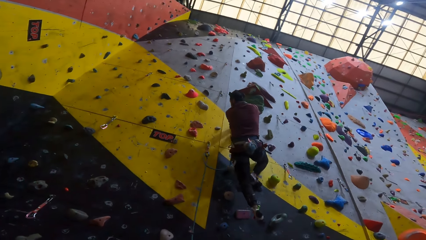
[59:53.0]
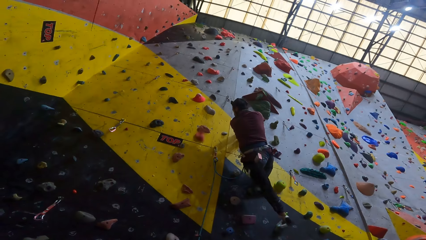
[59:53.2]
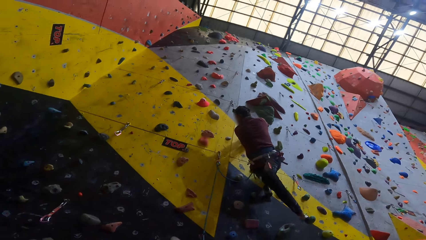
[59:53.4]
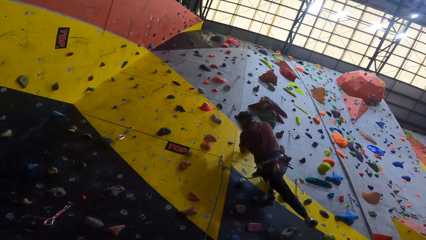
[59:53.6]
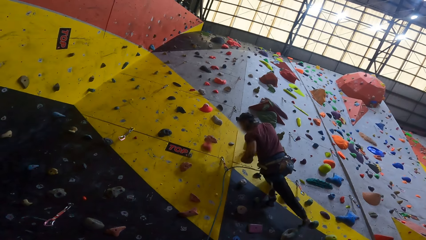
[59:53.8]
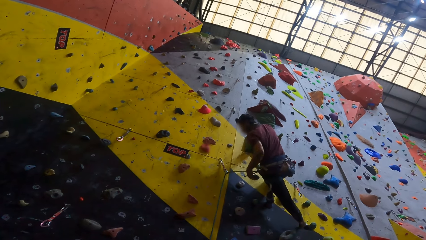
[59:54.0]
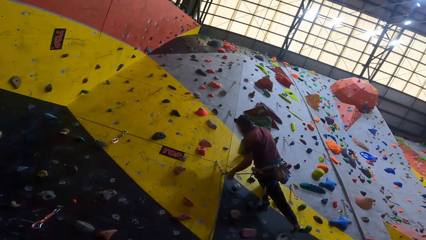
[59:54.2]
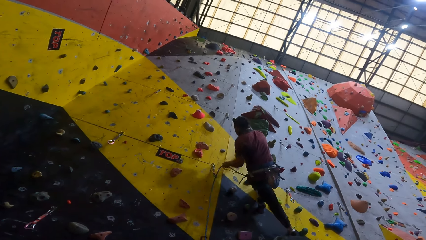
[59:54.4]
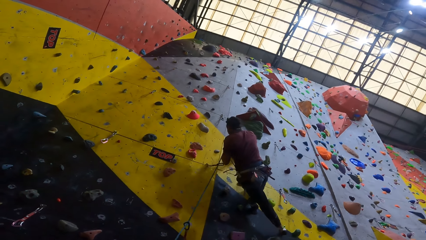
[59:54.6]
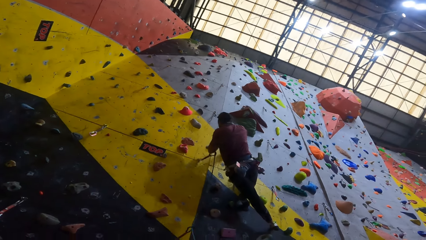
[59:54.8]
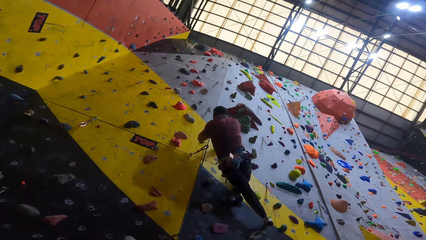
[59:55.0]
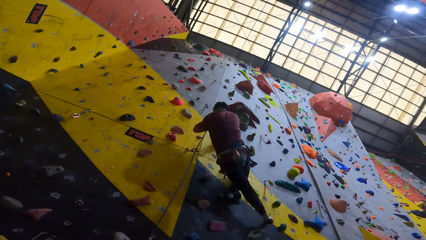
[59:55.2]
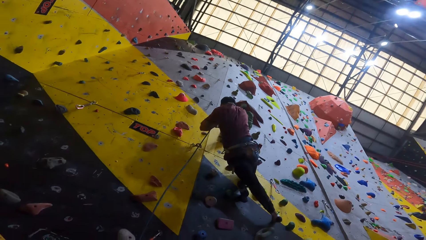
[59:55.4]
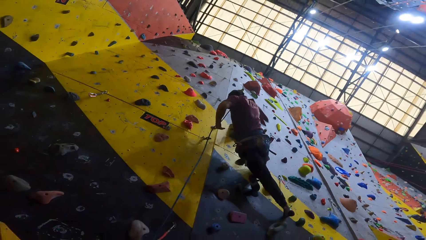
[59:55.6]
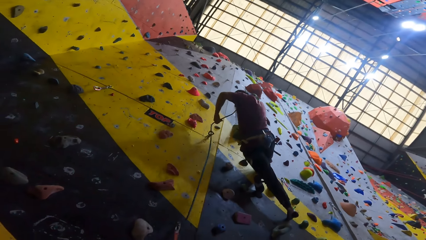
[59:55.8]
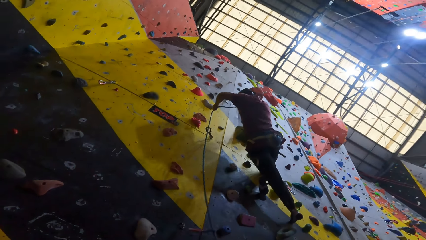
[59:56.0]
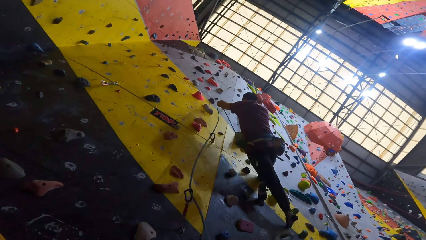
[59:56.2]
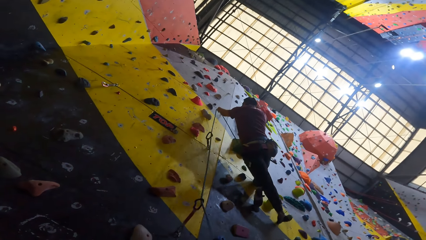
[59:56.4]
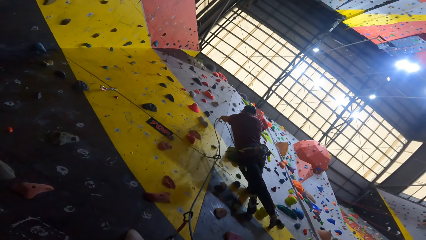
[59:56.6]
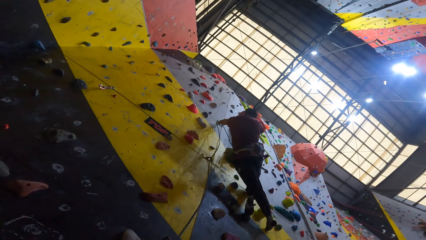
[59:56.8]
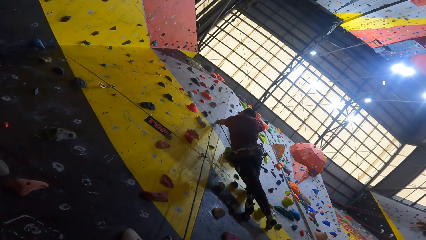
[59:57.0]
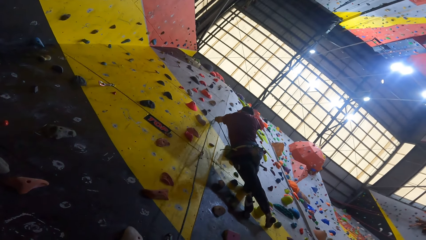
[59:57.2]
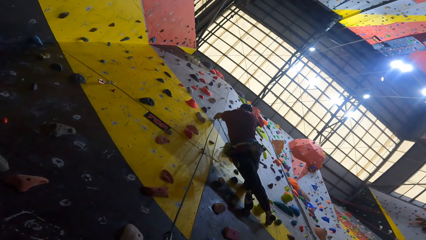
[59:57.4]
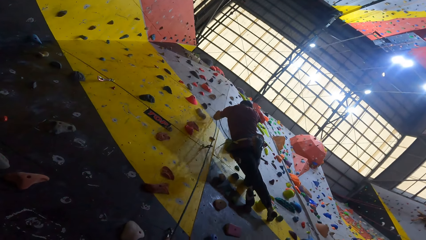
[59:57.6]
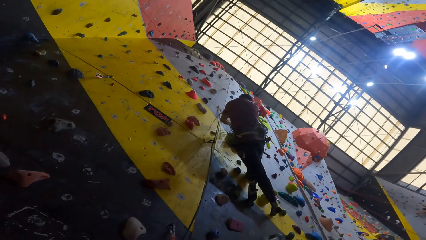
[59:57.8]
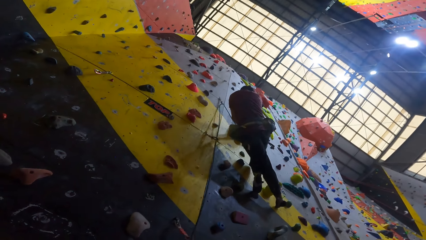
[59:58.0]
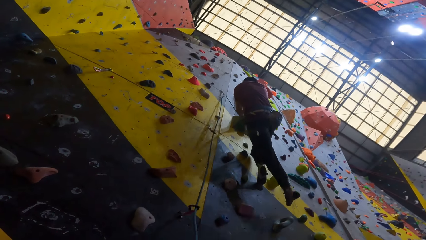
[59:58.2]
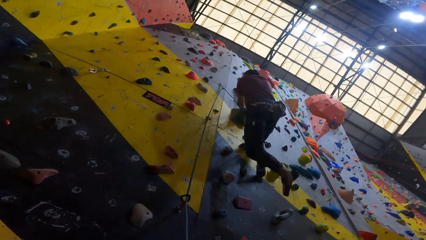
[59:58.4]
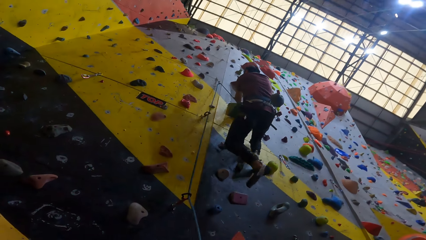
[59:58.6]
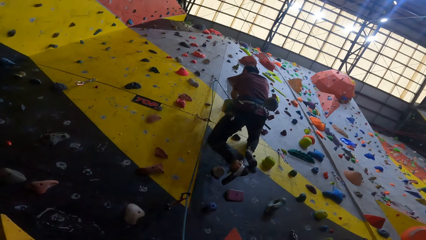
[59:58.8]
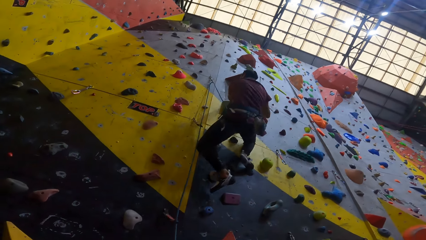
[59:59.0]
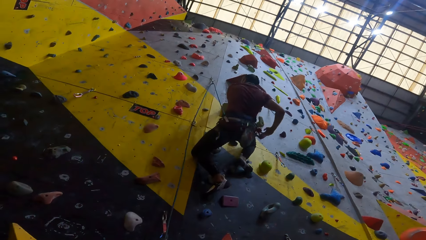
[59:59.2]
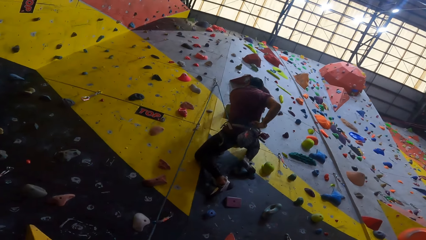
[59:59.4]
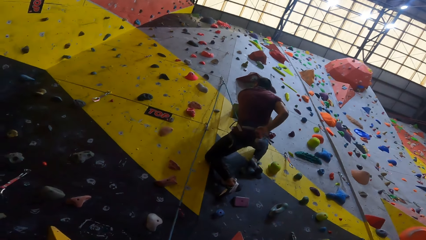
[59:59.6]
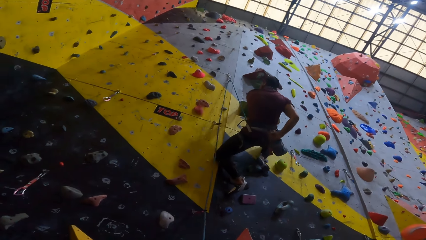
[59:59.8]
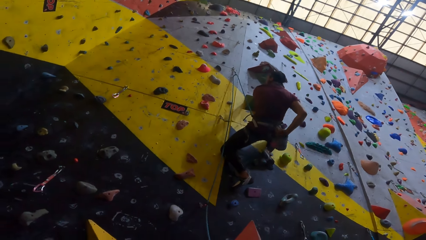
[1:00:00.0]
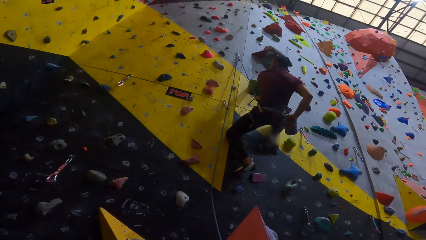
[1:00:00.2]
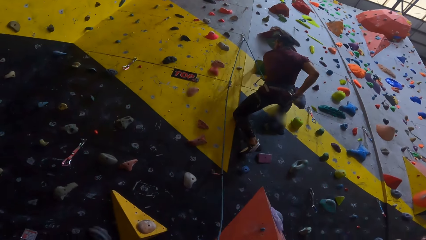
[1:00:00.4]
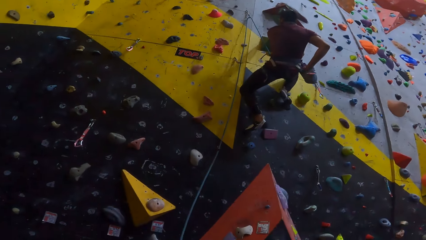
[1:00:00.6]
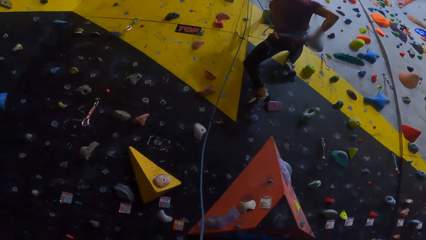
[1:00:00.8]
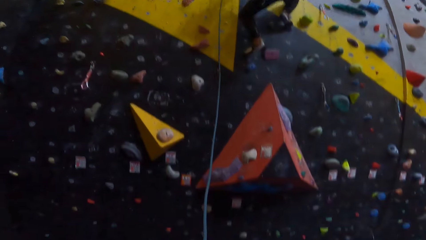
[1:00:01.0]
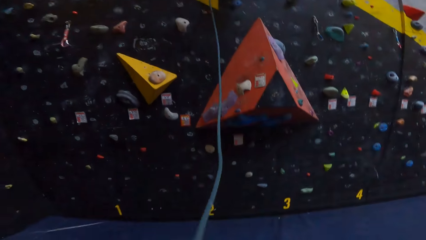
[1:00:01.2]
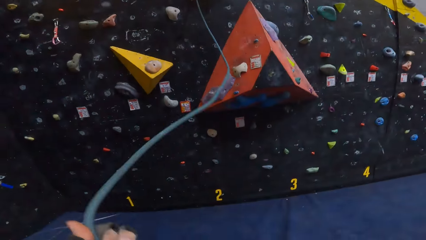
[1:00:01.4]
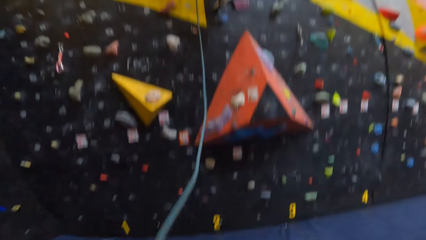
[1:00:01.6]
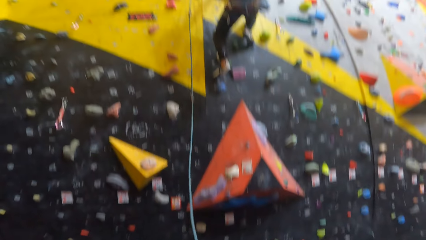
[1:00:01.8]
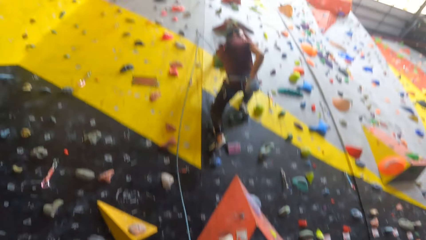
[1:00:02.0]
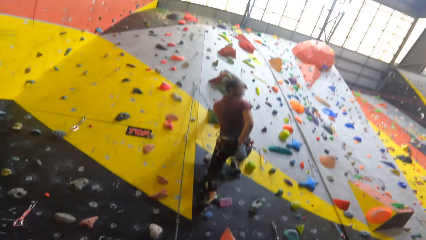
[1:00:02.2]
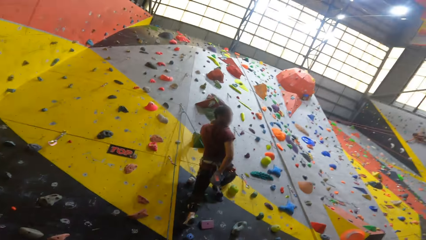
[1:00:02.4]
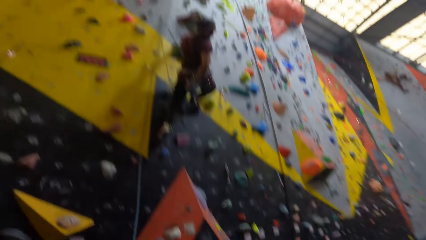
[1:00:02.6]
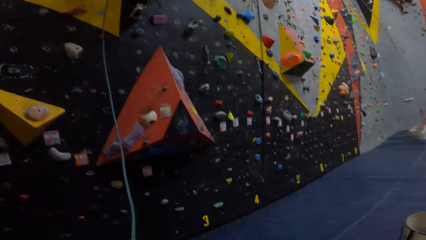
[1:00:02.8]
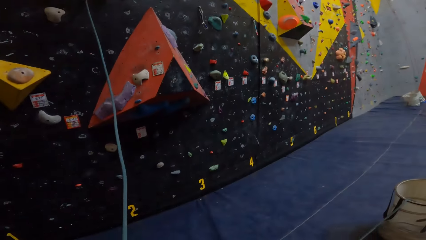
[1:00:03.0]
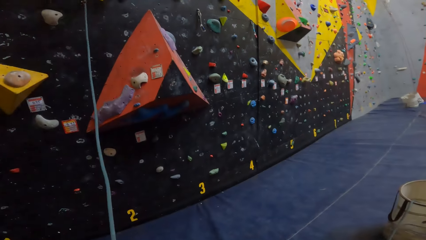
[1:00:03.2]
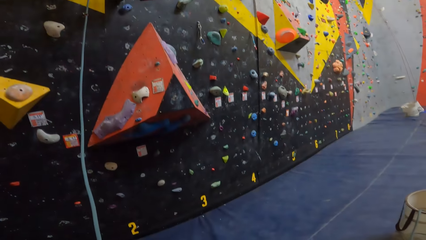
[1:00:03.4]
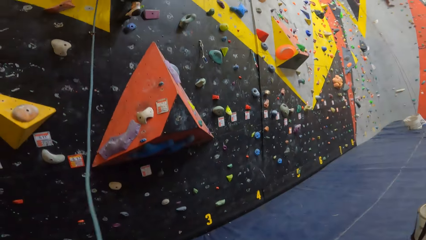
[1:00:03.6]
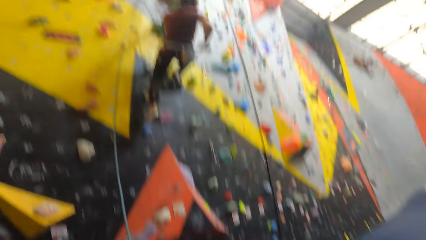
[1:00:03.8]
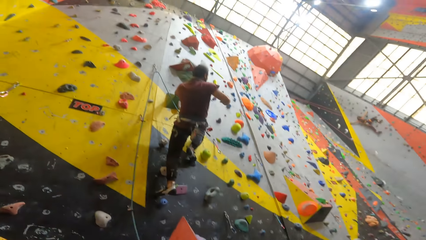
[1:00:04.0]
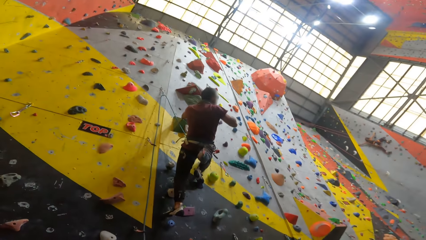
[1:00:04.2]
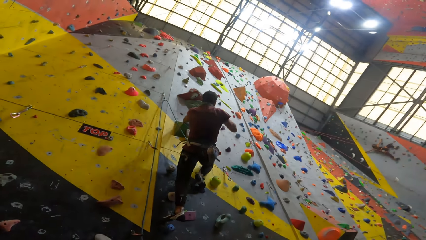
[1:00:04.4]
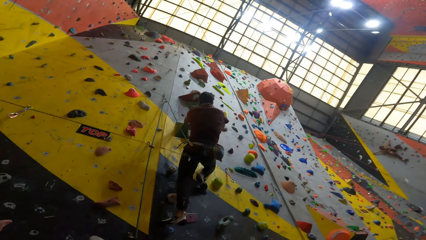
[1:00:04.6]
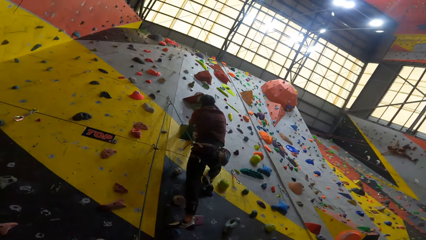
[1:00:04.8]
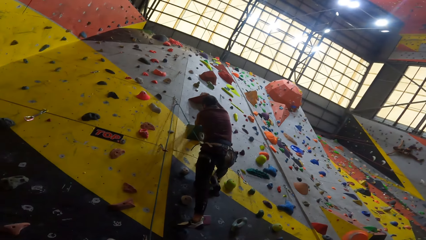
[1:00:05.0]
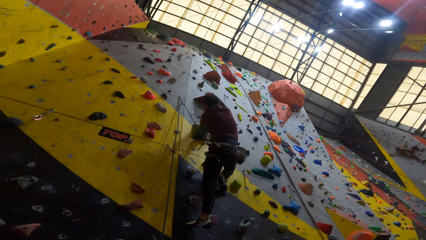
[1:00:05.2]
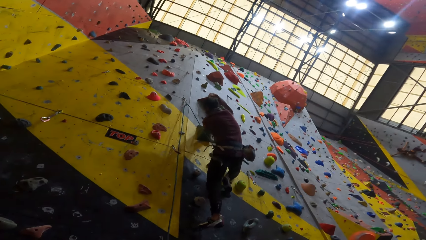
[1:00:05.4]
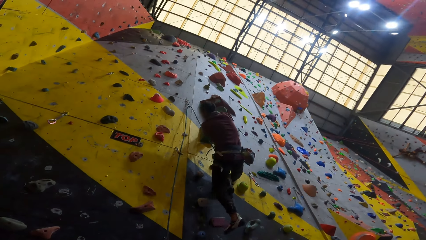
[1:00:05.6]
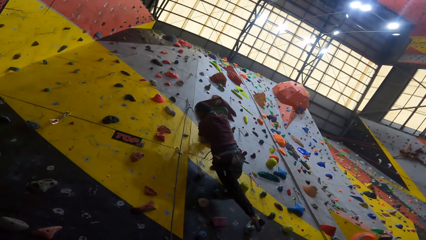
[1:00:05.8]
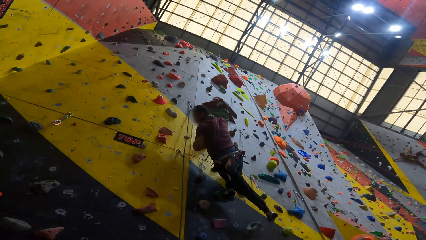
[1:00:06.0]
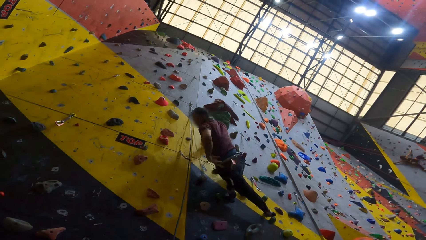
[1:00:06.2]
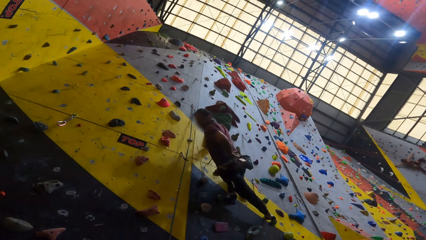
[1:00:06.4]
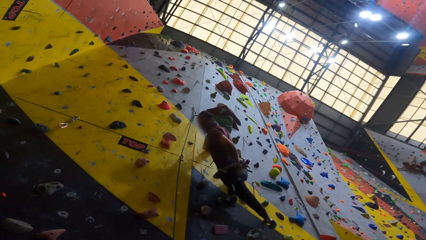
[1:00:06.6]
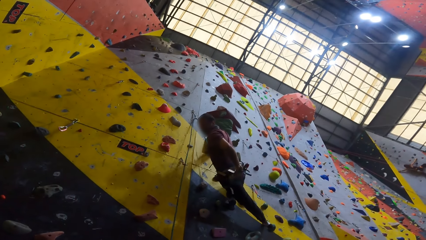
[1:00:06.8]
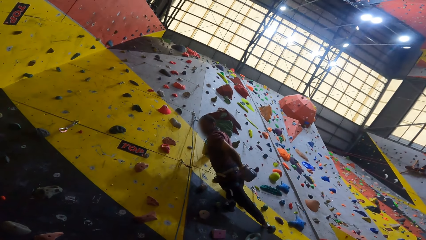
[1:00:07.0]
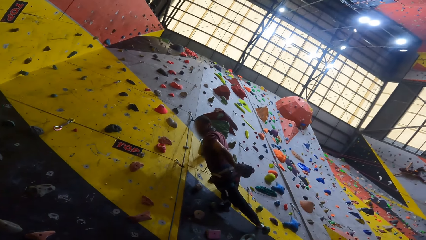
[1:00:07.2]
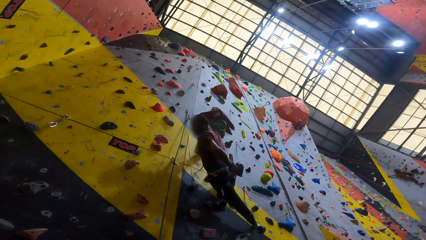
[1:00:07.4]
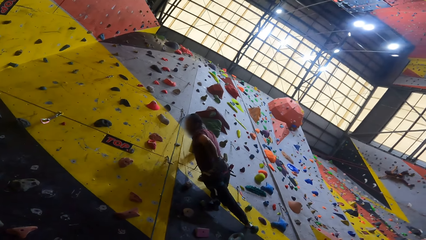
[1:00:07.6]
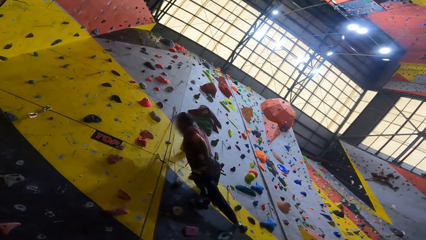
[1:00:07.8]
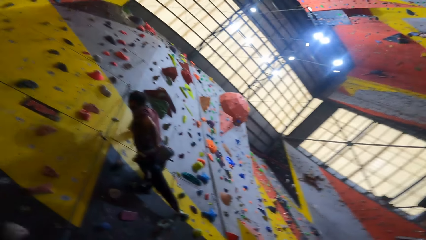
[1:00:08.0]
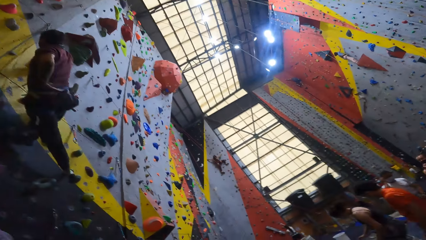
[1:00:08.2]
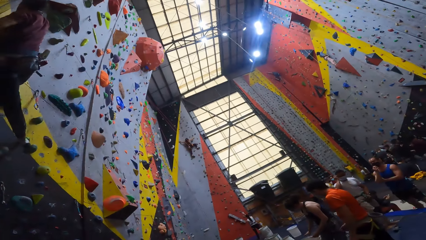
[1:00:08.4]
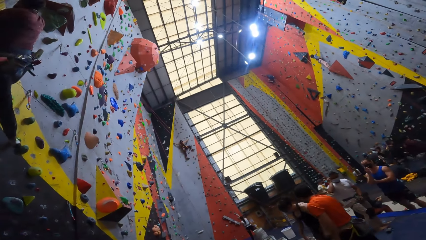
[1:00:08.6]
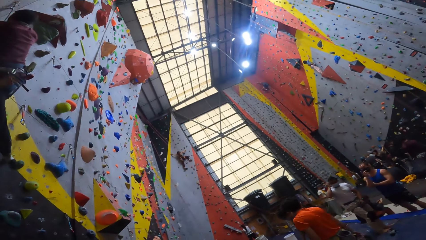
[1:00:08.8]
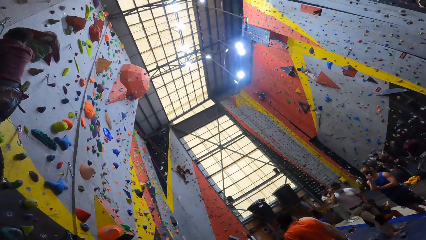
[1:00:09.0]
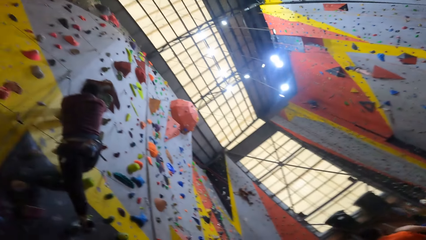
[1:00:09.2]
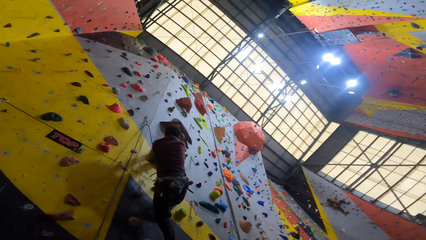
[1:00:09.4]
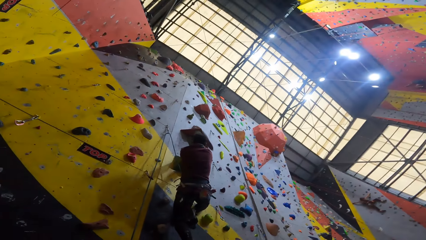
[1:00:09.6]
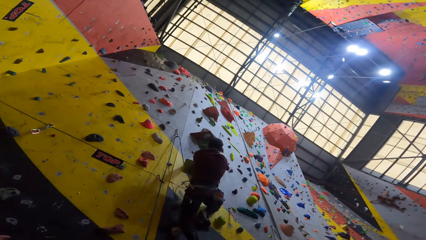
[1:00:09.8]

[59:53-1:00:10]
A man pulls the rope and places the rope on the hook. The man climbs the rock and takes flour on the bag at the back. The camera wearer holds the rope for the man. They swing the rope, look around, and look at the man. The man climbs the rock. The man takes the flour on the bag at the back.
